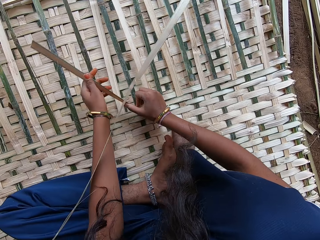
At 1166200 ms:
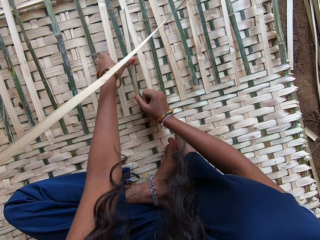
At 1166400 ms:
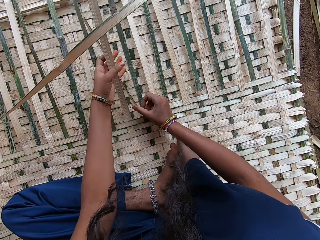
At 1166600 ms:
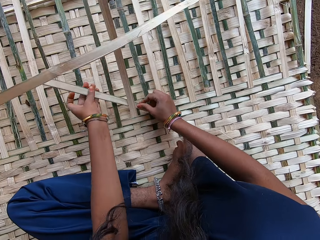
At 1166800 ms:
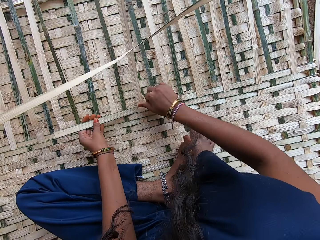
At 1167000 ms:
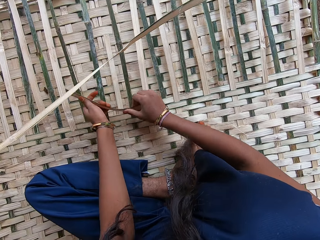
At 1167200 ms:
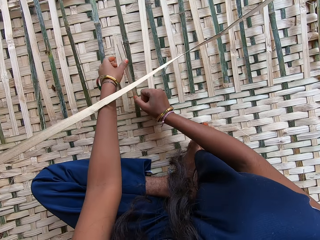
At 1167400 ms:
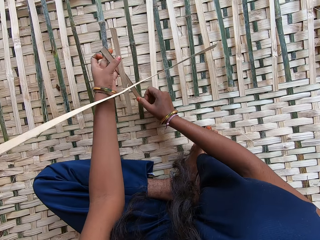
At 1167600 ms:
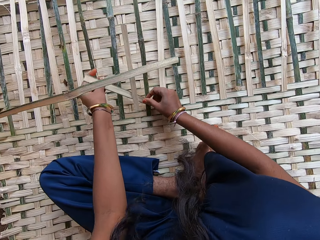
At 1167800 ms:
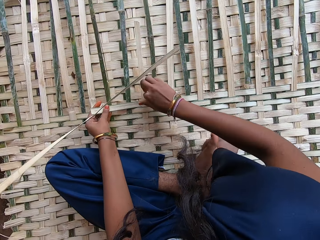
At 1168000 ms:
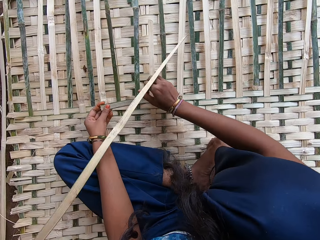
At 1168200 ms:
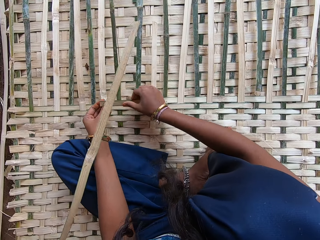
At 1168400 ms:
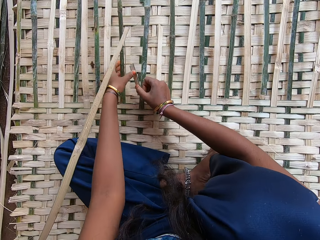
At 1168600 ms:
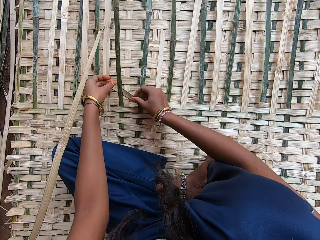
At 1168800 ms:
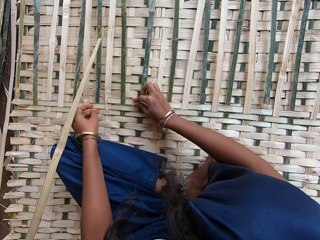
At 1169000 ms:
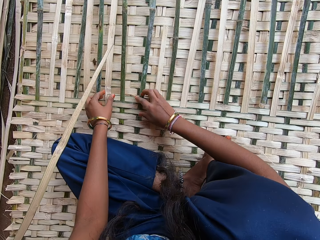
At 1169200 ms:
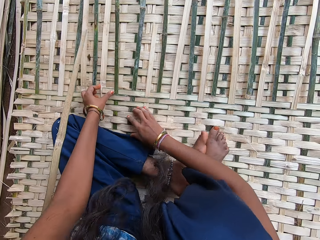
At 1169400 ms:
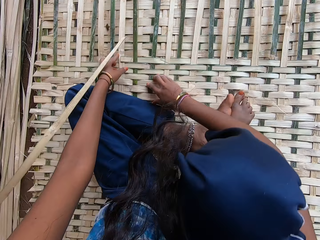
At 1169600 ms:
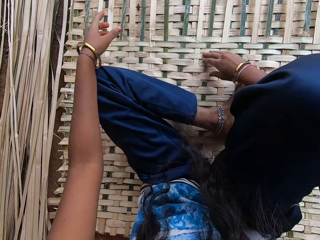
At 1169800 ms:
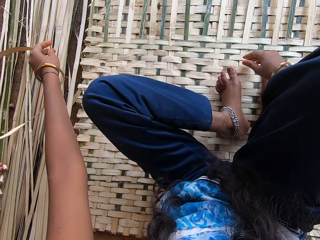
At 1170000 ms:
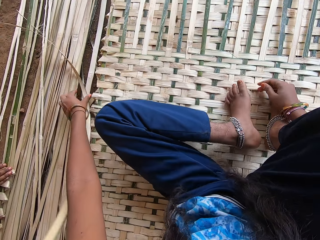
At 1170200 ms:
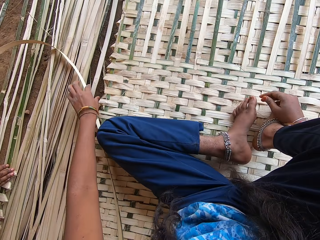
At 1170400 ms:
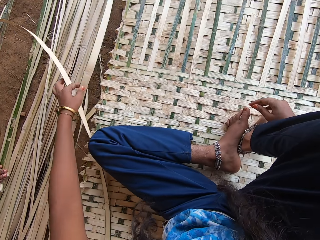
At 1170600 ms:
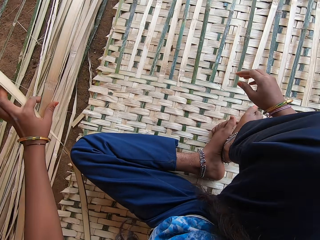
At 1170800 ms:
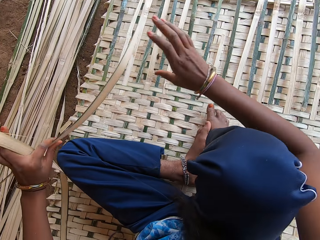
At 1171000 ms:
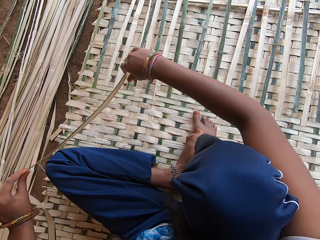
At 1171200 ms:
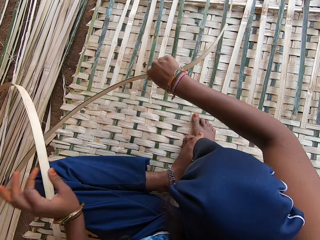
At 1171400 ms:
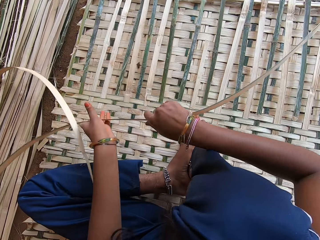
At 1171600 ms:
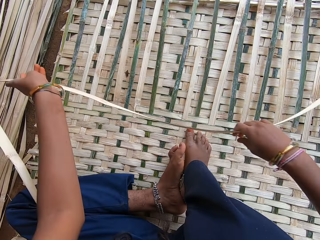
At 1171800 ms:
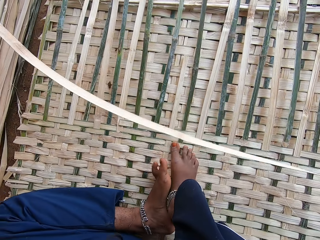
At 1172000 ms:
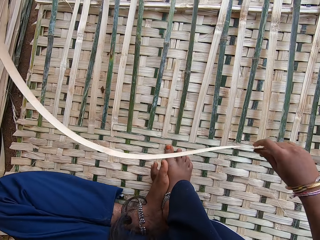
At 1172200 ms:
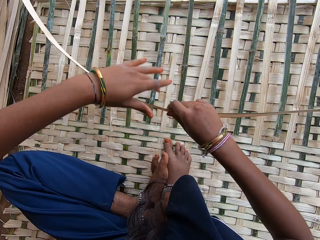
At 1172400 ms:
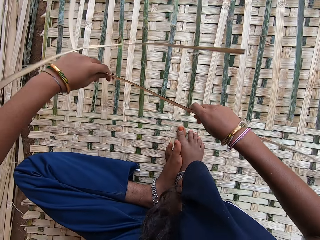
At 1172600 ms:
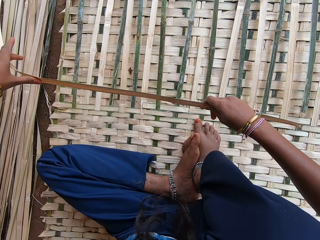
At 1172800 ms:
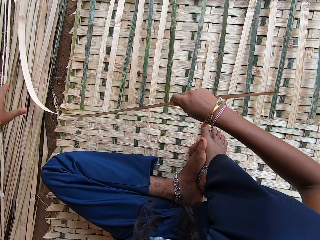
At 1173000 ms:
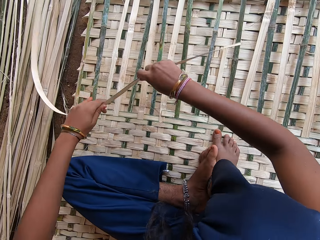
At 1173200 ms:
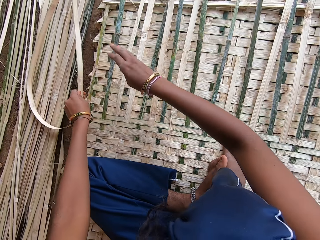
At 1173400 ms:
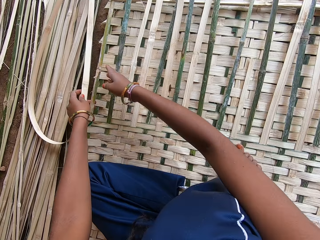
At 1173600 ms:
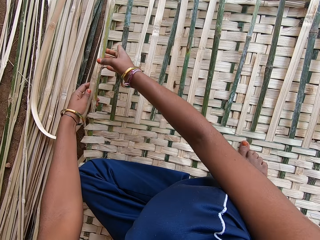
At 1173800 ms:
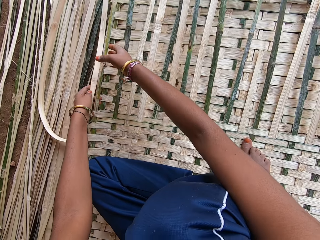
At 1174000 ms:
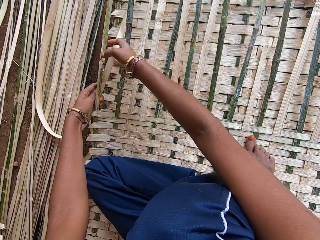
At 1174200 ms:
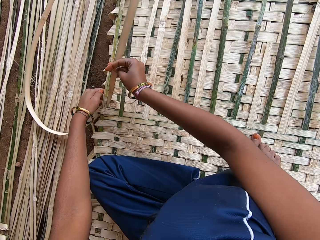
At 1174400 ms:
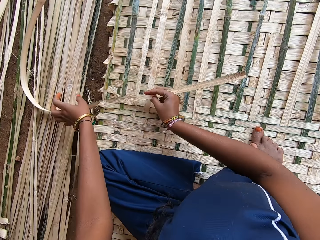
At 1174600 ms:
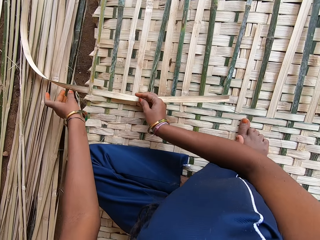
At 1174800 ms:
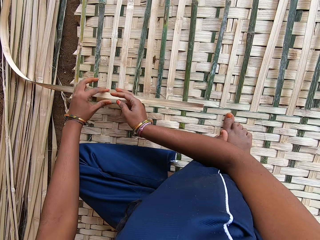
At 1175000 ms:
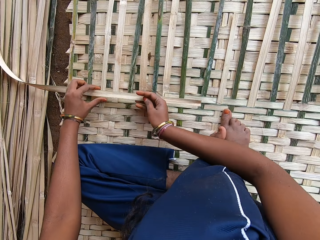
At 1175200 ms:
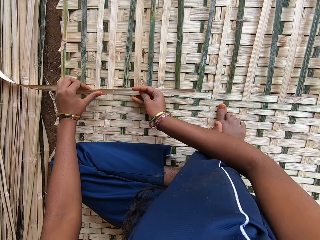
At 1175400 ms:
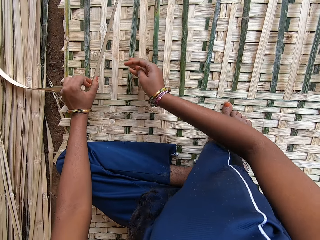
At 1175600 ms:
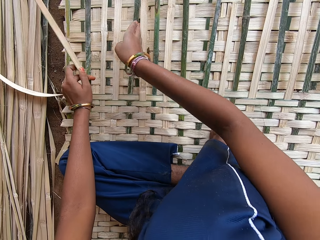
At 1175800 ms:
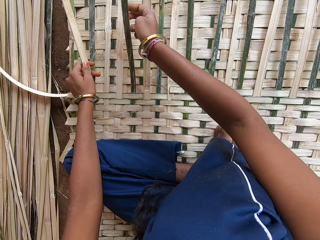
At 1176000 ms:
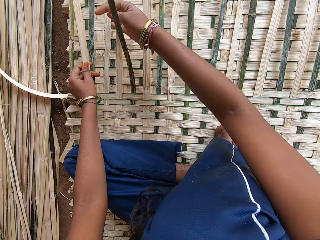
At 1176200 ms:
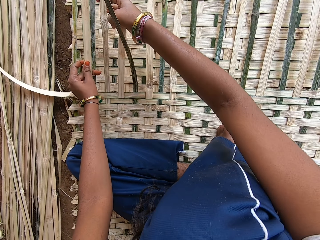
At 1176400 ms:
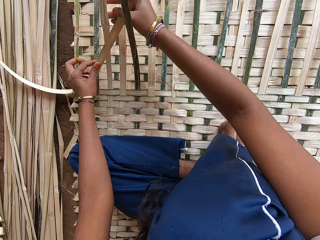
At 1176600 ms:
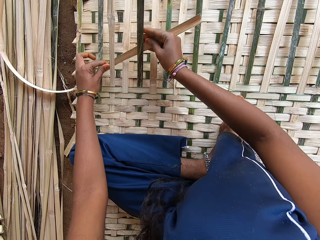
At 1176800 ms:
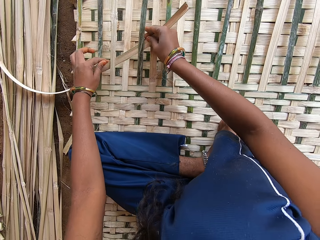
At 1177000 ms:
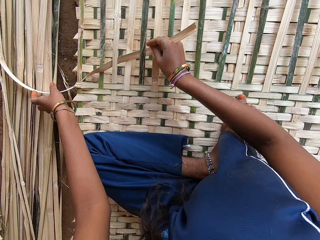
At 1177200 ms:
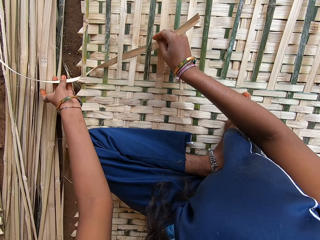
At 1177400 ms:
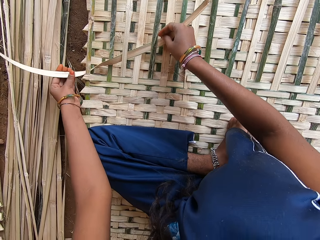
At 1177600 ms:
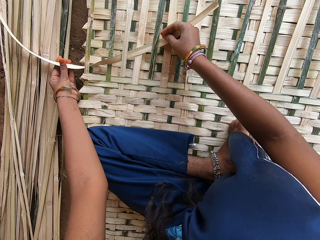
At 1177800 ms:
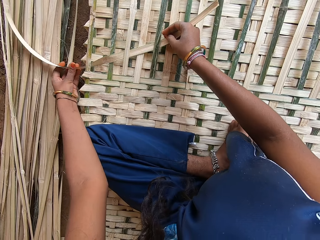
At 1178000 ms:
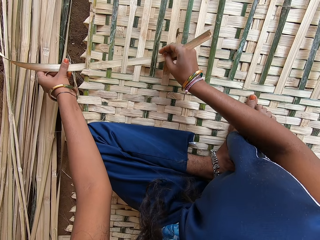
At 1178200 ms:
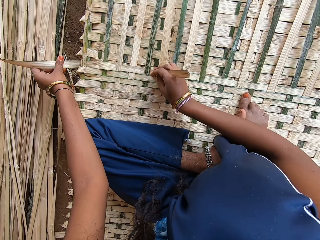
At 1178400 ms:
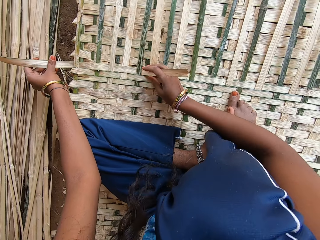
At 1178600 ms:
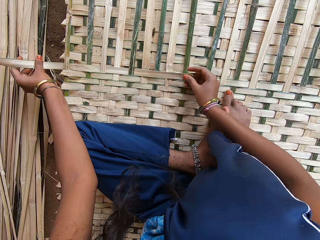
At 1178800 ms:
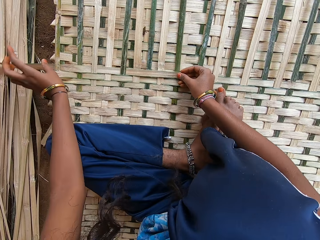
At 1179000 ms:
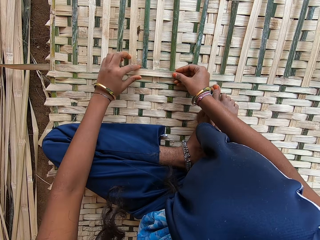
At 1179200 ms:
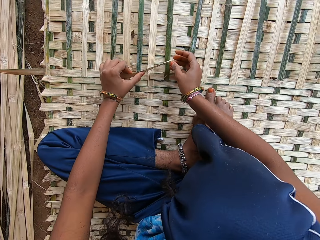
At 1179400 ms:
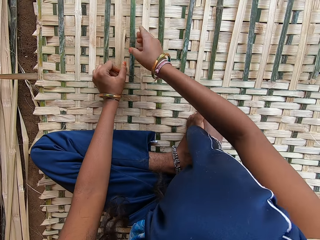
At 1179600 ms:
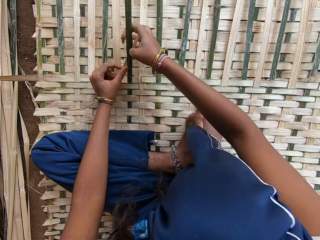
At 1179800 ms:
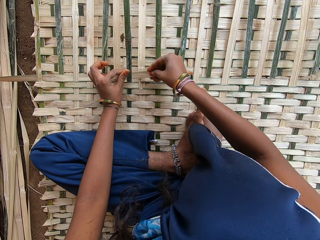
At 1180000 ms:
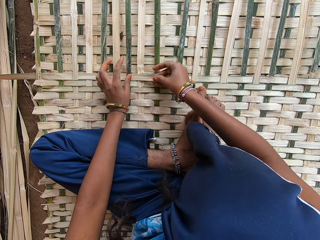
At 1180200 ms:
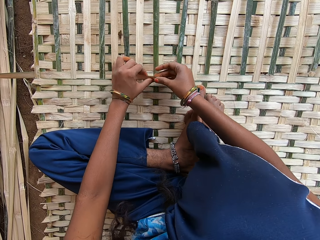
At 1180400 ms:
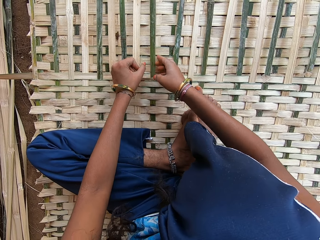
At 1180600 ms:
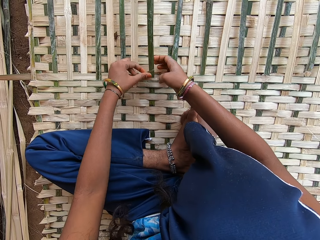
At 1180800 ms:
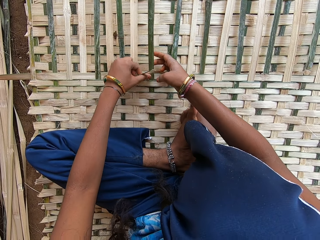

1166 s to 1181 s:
The camera wearer stares around. They pick a bamboo stick on the ground with the left hand. They hold the bamboo stick with both hands. They plait the mat with bamboo sticks. They pick the reed grass.

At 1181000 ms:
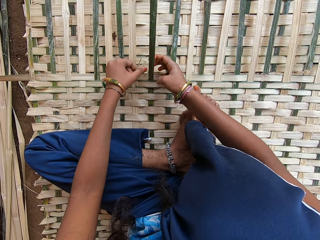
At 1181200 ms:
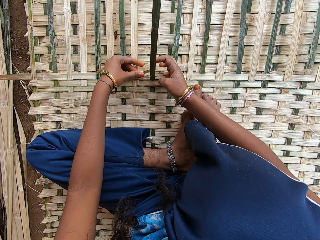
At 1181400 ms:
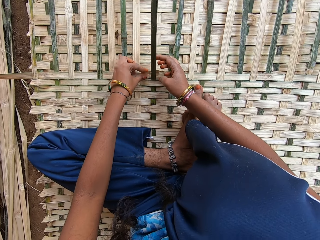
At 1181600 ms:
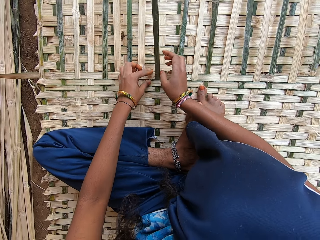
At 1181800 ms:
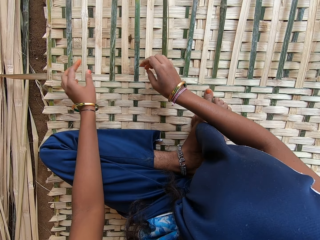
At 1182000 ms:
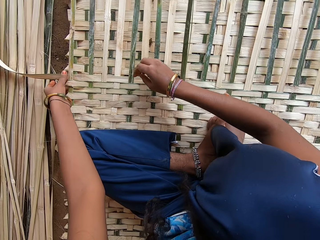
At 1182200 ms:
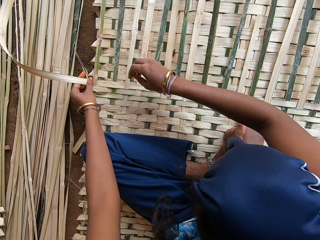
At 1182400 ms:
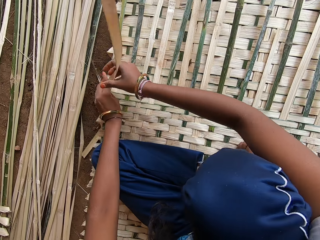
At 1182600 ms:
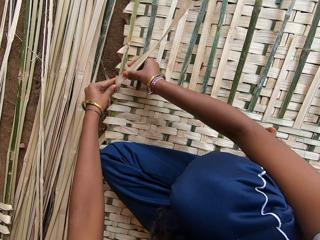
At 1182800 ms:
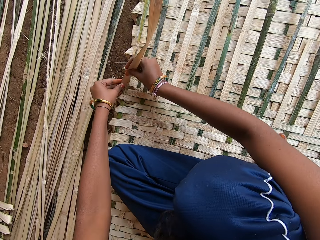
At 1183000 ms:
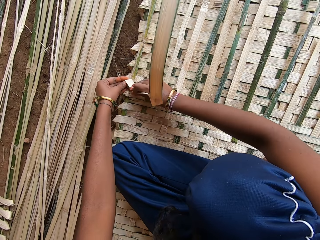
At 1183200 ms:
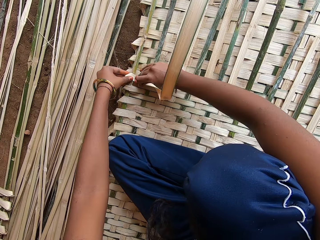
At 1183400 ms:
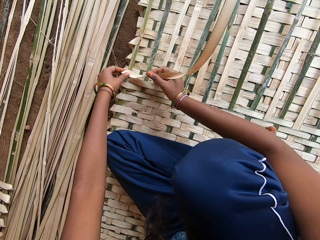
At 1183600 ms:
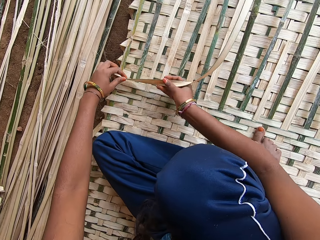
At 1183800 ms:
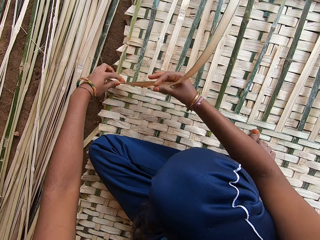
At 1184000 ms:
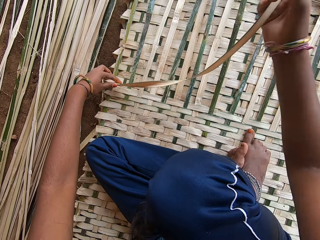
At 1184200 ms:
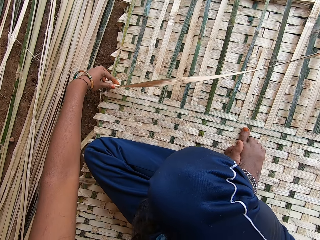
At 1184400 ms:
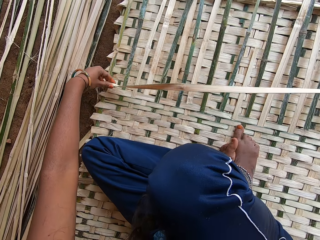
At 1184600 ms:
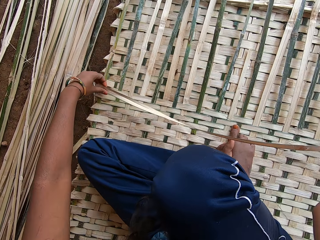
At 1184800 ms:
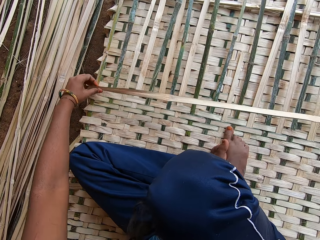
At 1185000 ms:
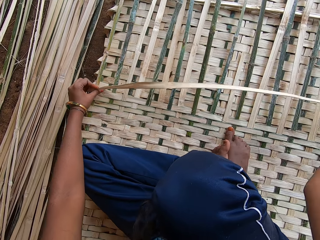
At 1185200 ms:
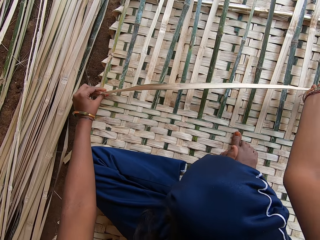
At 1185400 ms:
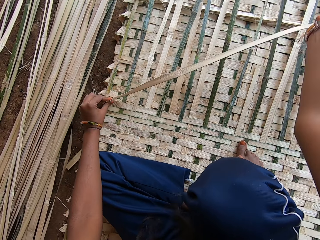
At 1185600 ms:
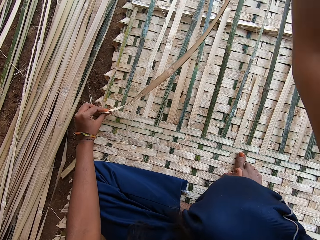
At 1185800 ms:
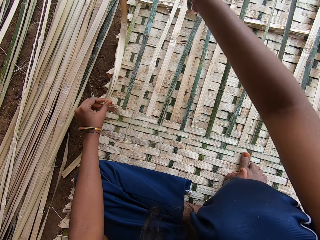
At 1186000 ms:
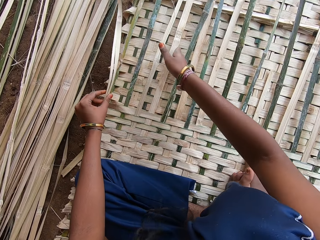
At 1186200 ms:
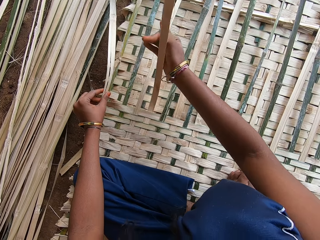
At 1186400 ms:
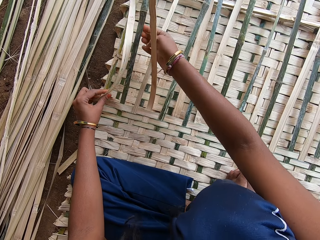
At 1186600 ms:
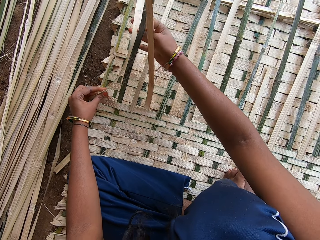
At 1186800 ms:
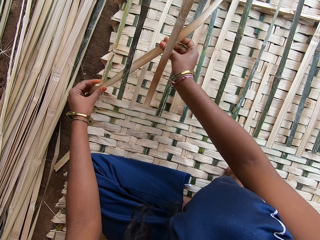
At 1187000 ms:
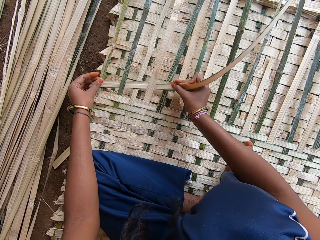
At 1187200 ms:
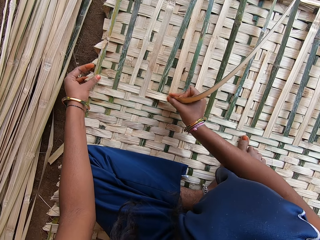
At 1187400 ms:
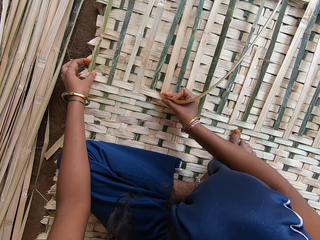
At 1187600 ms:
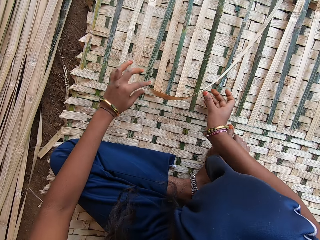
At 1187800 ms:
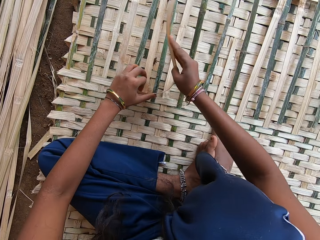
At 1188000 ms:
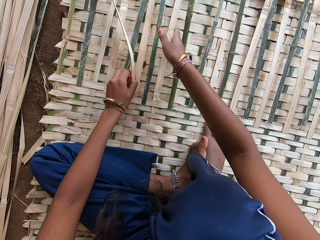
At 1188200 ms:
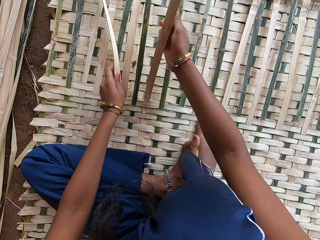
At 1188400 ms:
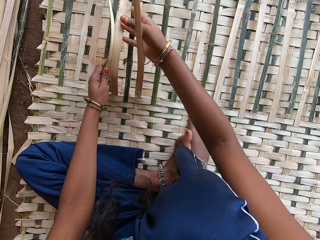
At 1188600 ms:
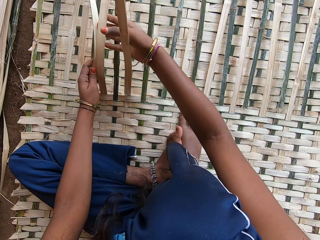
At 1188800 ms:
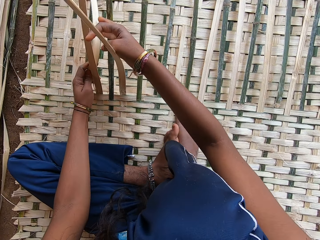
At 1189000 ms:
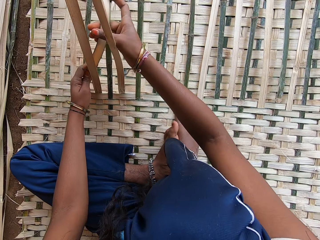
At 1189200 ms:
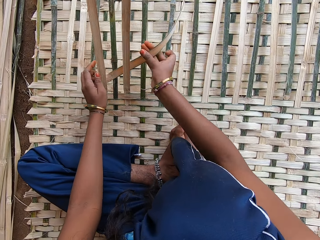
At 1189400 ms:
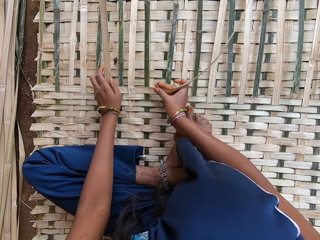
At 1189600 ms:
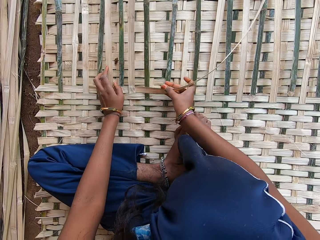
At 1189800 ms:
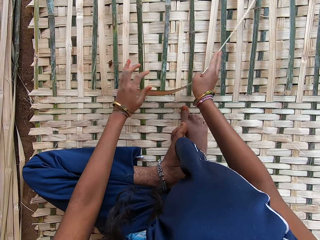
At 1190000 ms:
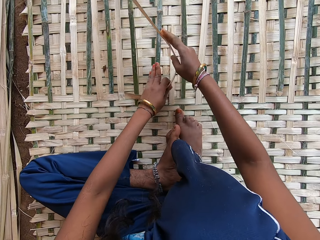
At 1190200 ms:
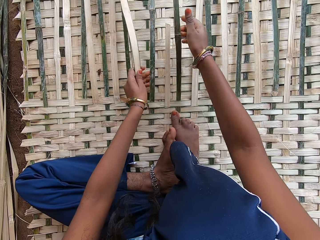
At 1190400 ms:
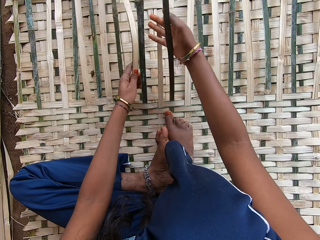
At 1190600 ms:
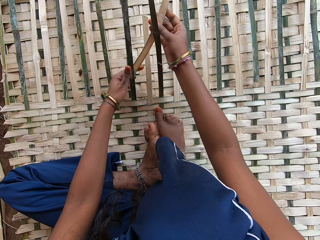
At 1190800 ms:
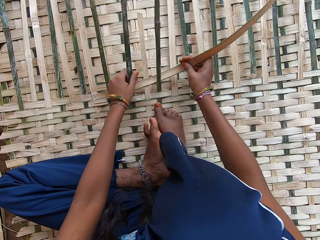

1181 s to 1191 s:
The camera wearer folds the bamboo stick with both hands. They plait the mat with bamboo sticks.
